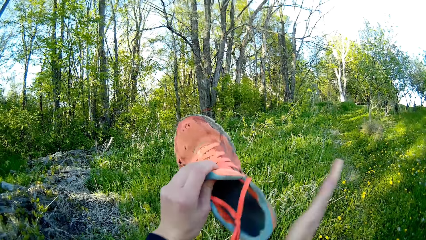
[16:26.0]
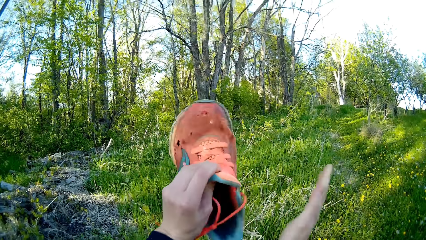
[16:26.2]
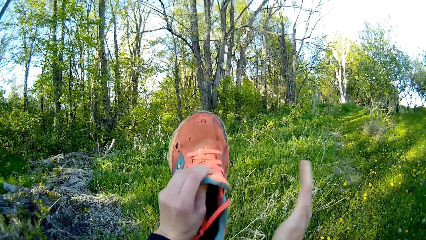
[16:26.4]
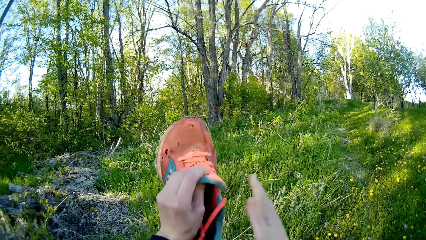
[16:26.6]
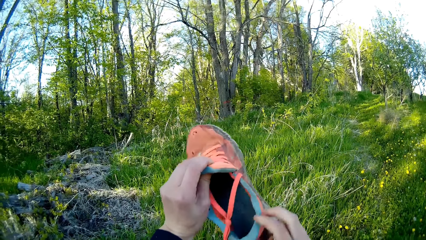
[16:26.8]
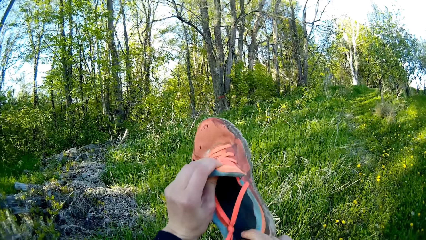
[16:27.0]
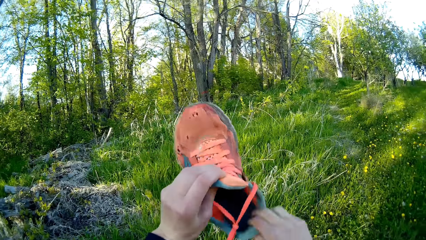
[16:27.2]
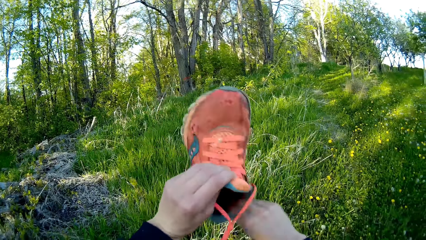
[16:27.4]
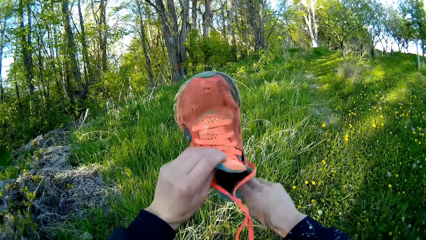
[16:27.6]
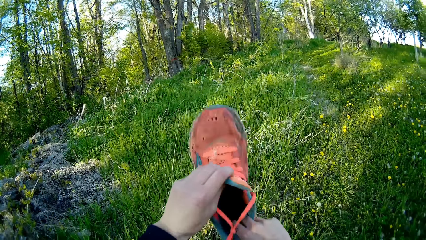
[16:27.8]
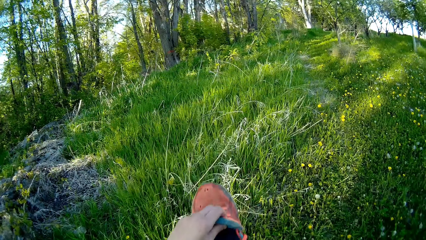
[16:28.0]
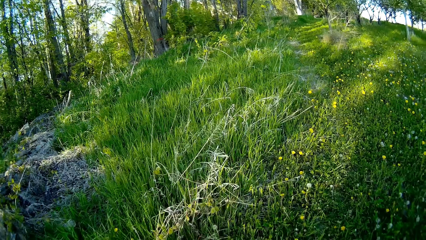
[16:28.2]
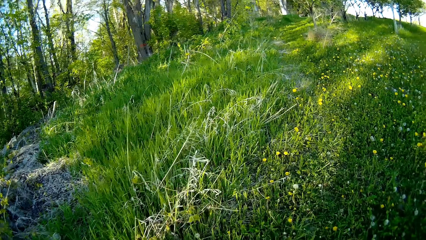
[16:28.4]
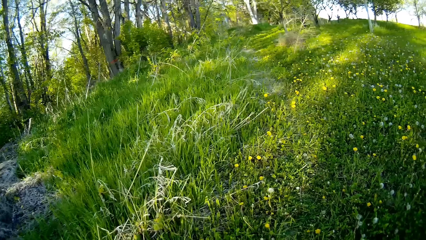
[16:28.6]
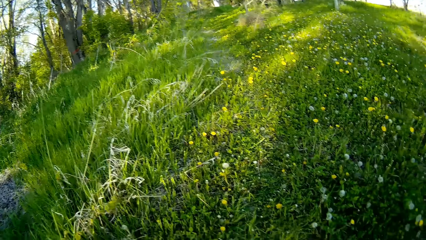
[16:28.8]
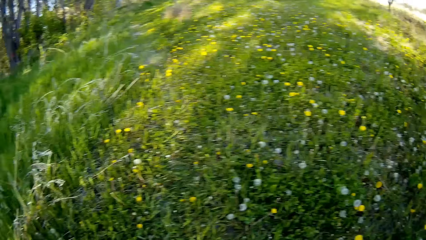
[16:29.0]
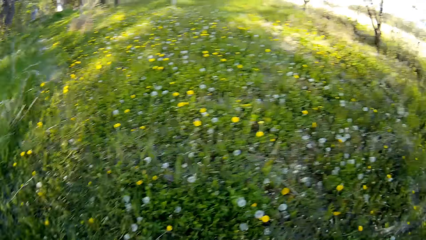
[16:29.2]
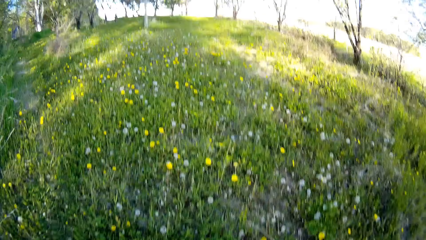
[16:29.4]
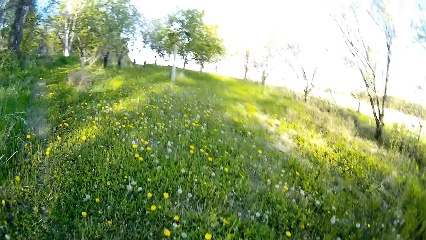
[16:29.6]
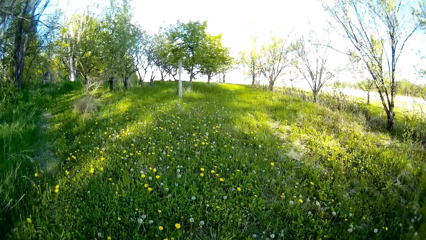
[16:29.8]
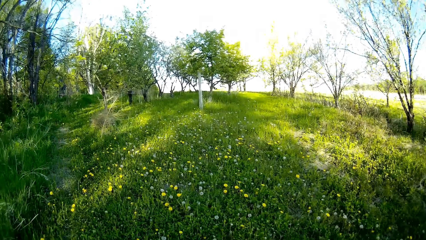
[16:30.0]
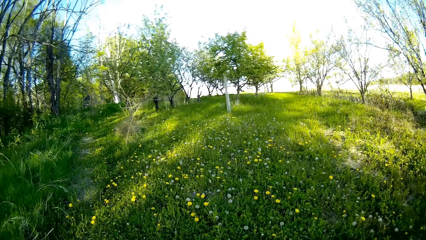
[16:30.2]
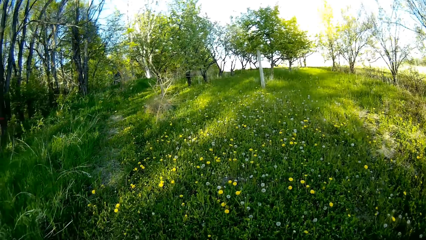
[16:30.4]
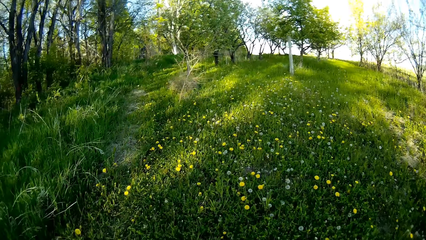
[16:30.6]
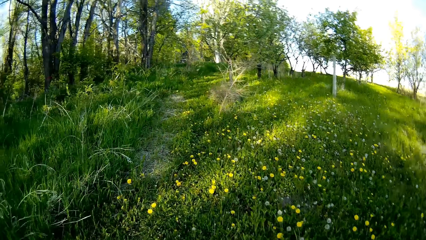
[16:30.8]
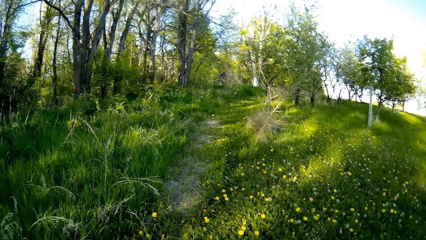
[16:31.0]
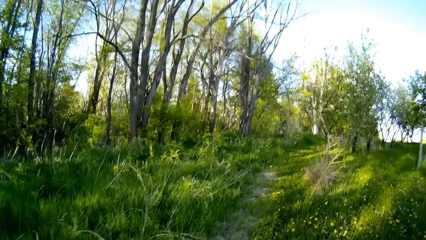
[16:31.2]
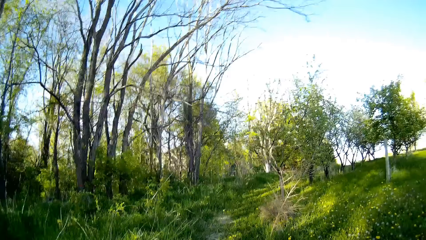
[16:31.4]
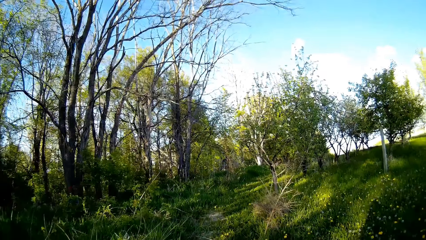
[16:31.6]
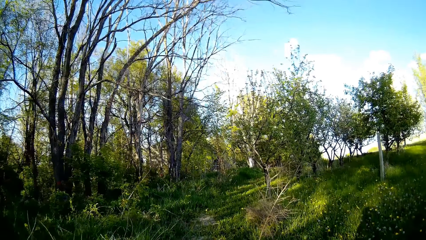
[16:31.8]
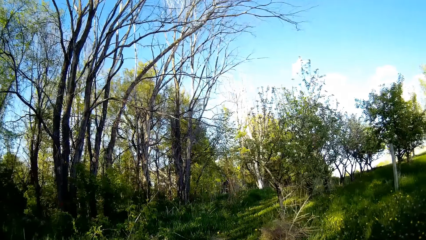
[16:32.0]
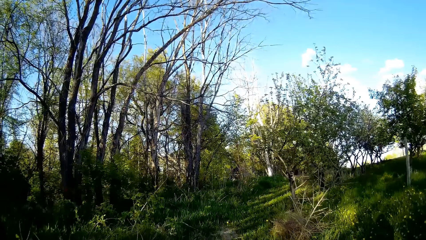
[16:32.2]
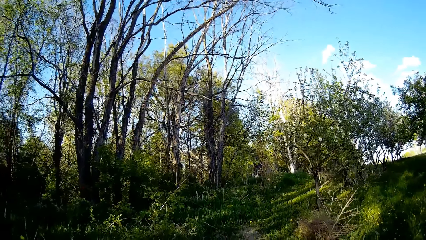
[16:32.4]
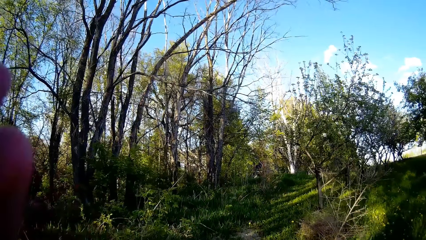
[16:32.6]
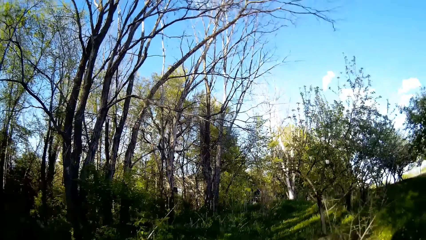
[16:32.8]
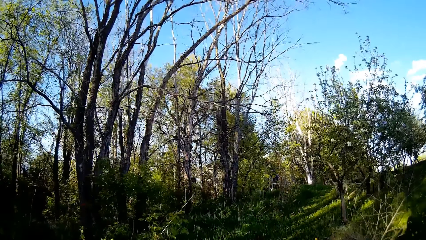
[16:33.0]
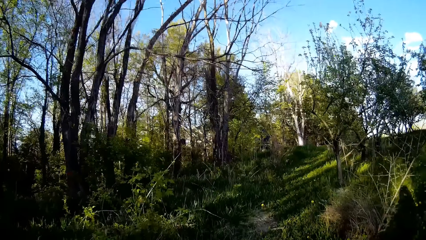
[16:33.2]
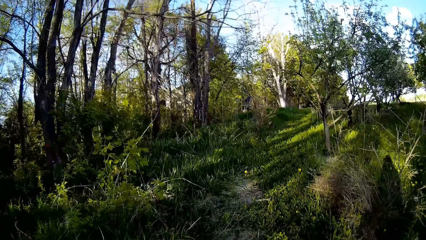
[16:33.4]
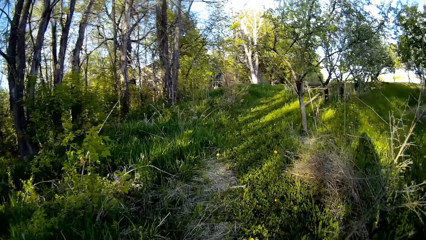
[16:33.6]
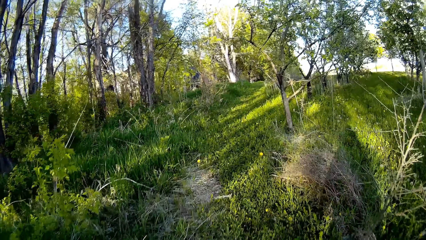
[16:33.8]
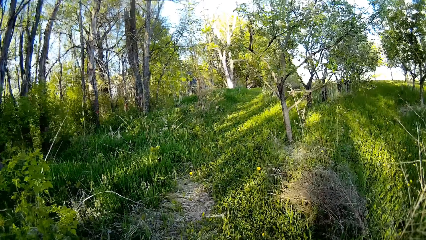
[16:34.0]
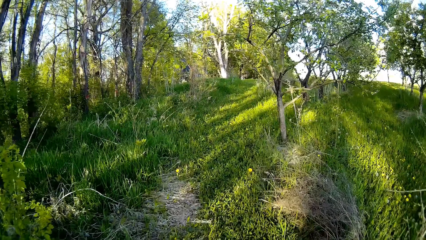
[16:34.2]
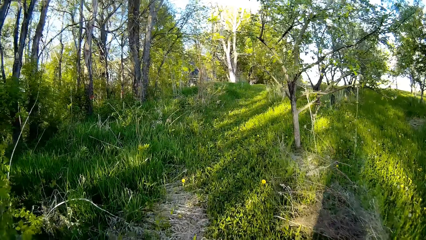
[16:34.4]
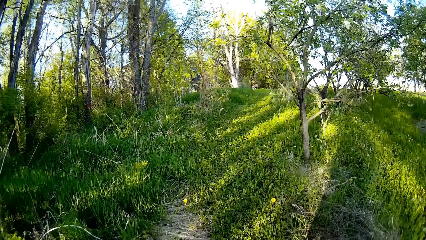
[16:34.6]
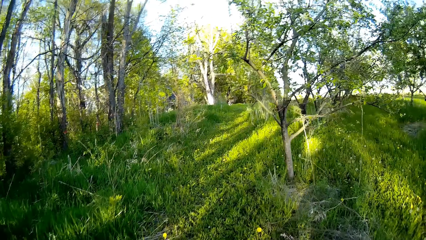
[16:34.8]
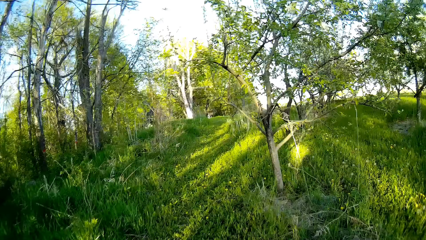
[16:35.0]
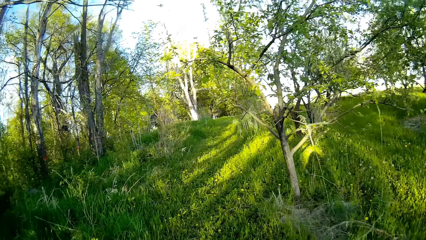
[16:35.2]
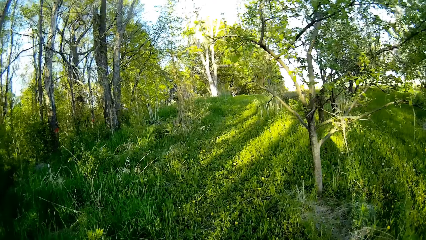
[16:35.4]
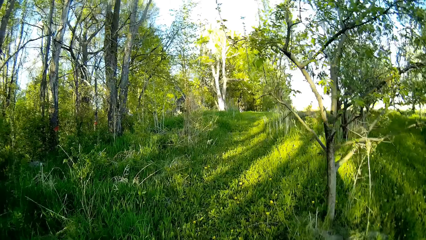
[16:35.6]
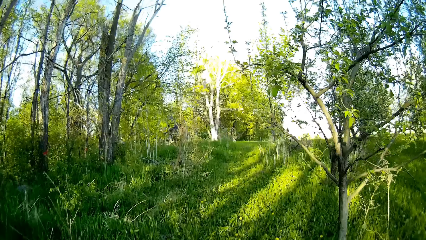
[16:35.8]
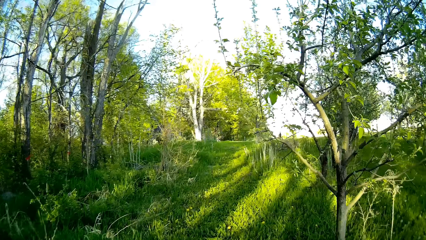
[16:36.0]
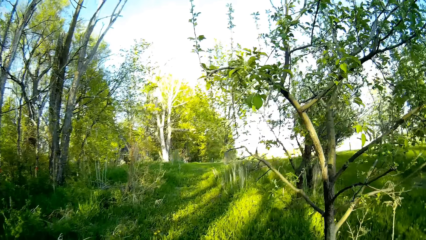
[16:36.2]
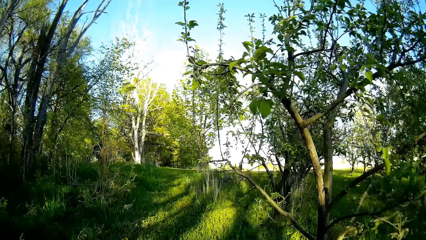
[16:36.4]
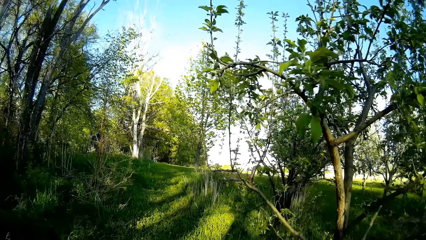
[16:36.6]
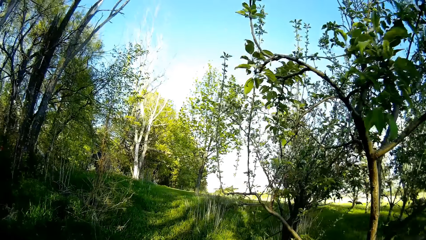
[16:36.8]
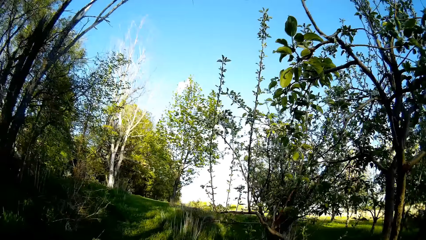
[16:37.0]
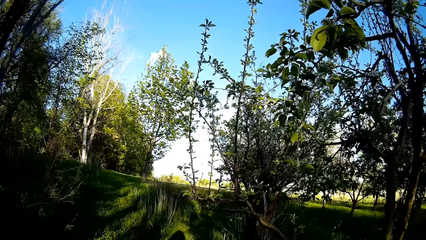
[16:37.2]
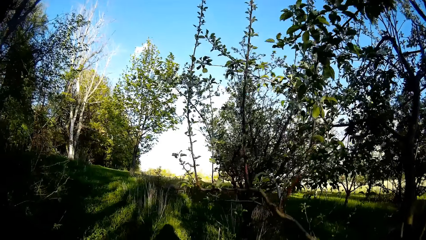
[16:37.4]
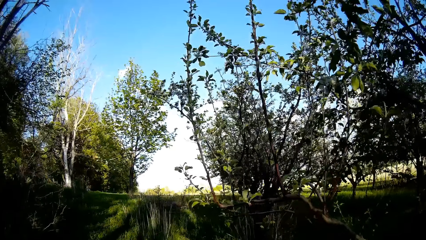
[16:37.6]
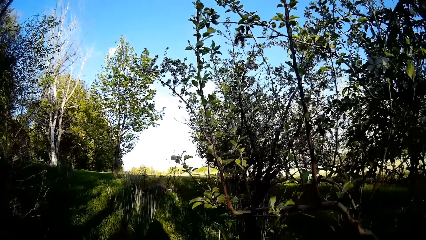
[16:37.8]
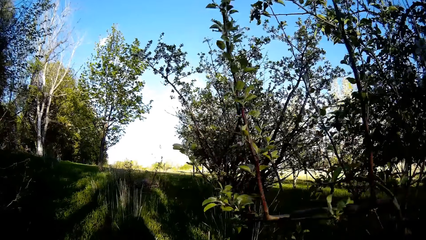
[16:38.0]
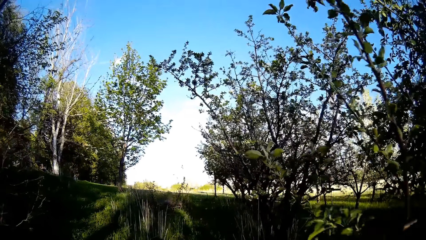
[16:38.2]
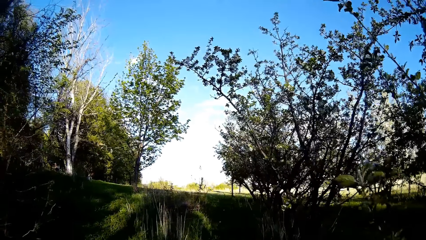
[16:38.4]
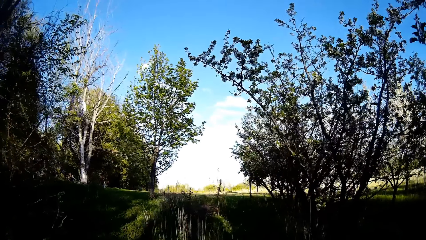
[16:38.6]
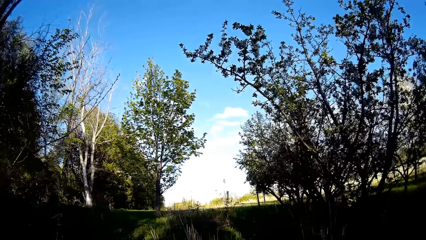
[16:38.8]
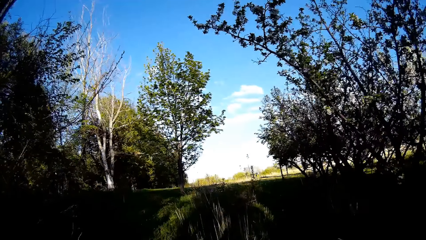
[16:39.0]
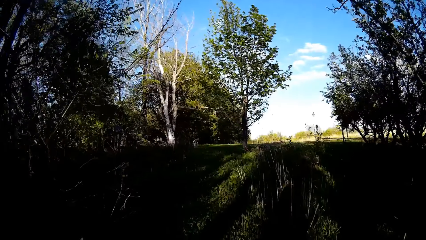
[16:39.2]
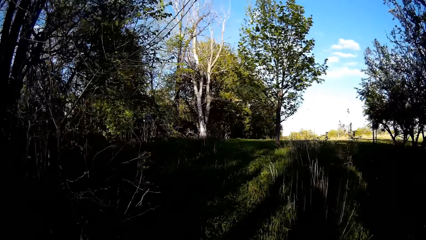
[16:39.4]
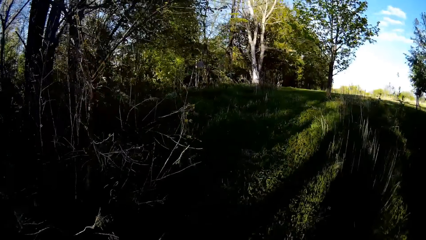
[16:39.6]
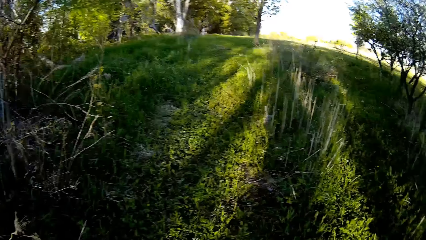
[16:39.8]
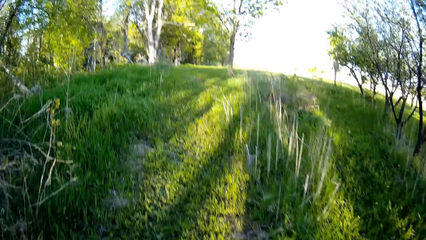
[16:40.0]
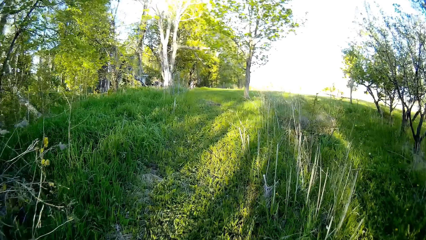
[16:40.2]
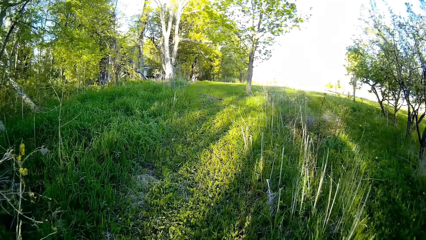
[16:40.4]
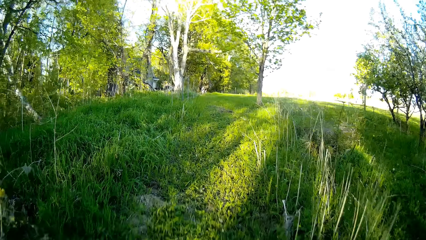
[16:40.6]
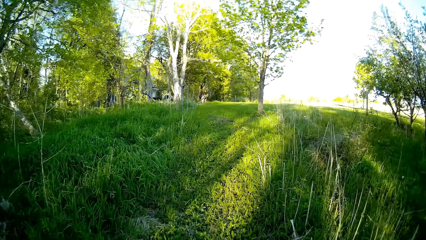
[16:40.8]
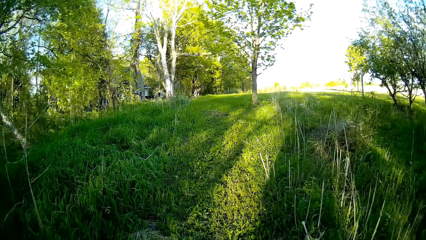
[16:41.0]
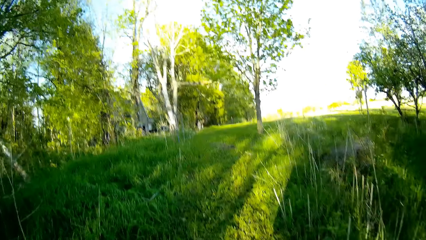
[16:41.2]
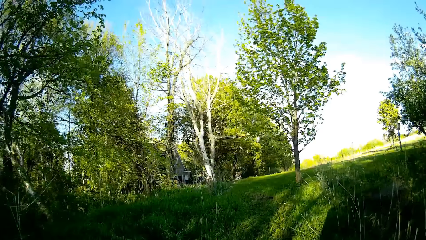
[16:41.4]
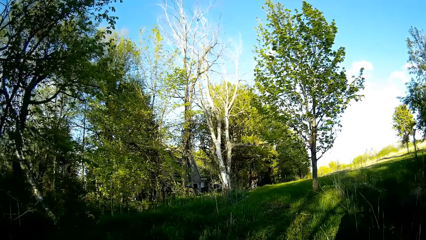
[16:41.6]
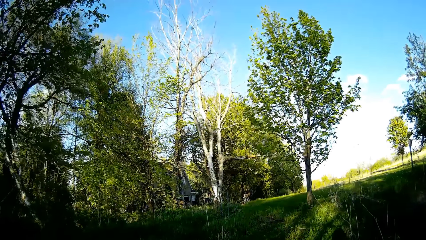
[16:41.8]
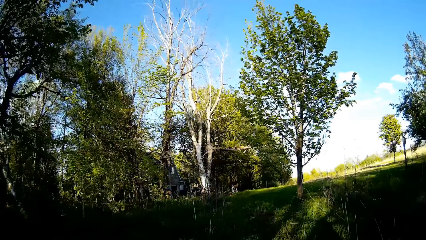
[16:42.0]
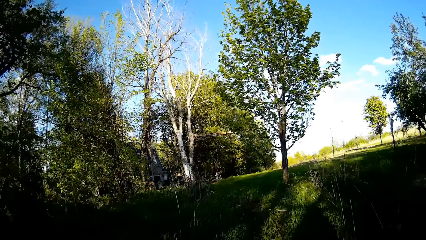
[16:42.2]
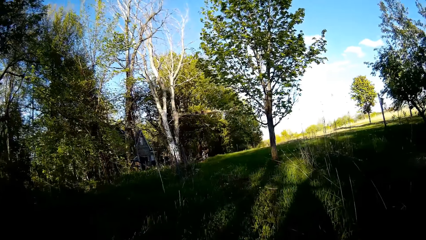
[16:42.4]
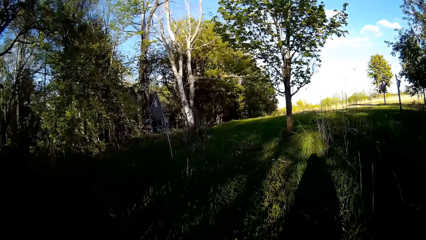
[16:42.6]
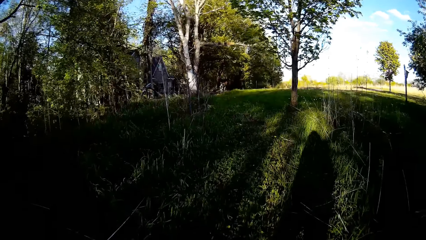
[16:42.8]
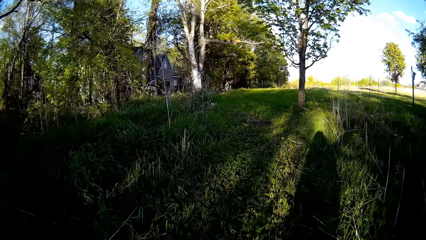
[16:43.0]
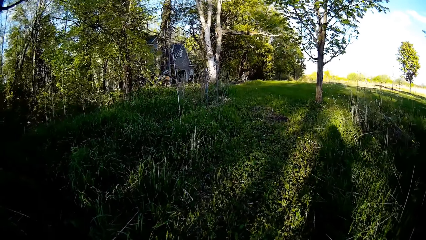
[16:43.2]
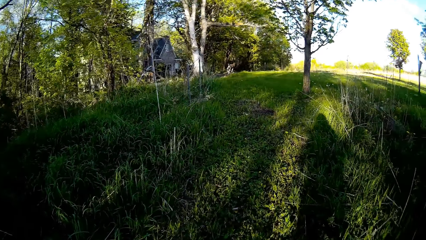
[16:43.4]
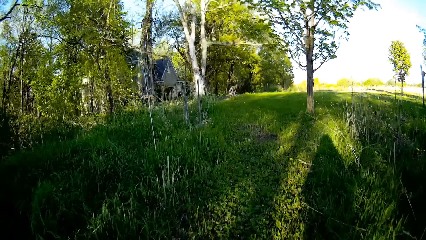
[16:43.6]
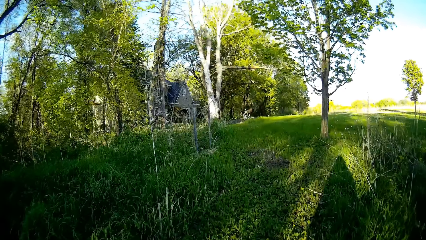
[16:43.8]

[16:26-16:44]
The camera wearer beats her shoe with her right hand. She shakes off her shoe with both hands. She puts on the shoe. She walks in the field.
